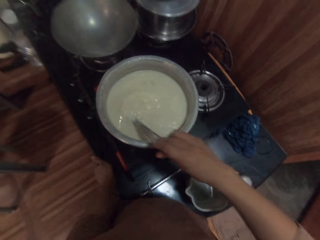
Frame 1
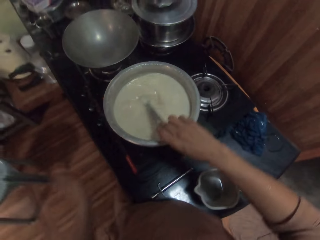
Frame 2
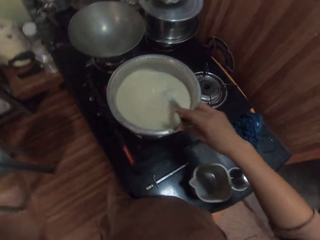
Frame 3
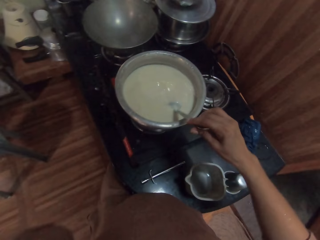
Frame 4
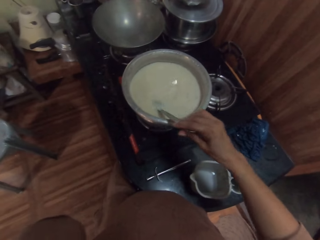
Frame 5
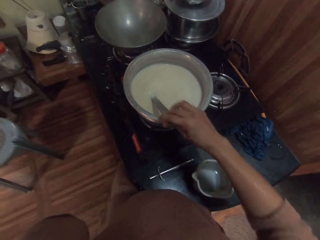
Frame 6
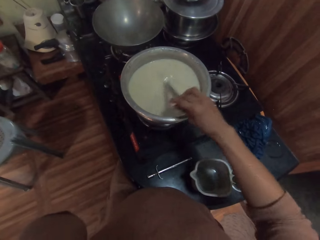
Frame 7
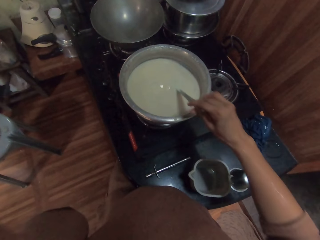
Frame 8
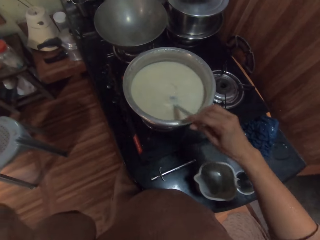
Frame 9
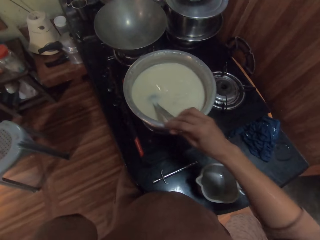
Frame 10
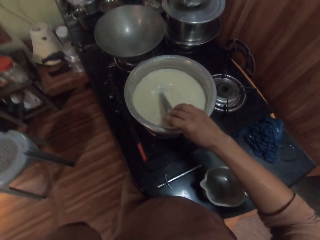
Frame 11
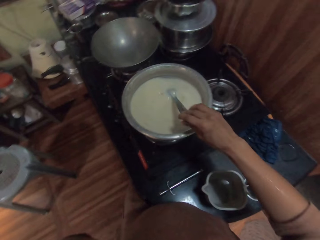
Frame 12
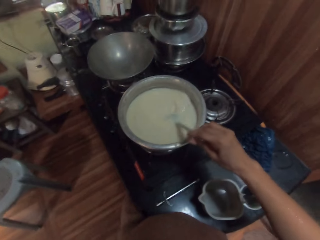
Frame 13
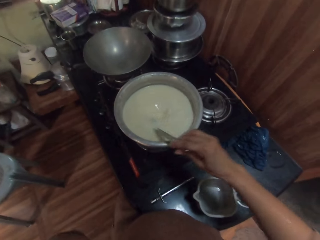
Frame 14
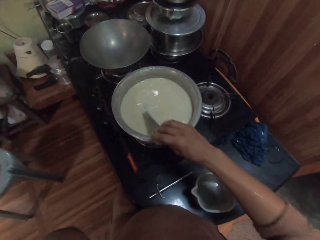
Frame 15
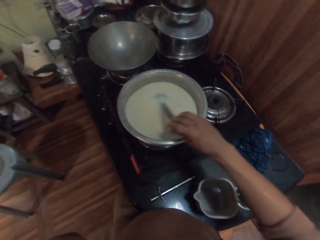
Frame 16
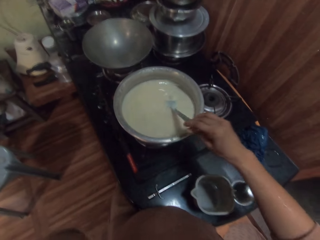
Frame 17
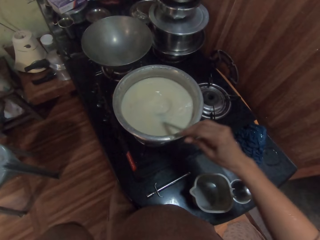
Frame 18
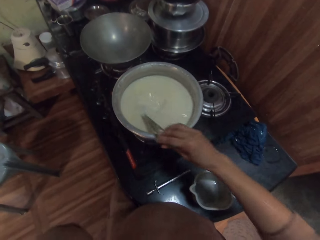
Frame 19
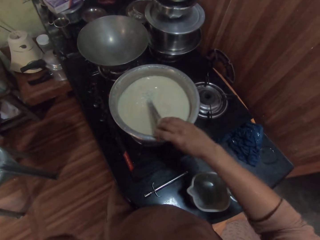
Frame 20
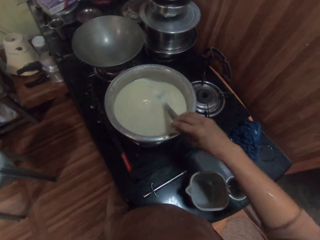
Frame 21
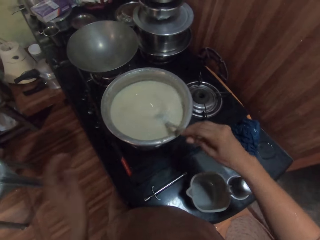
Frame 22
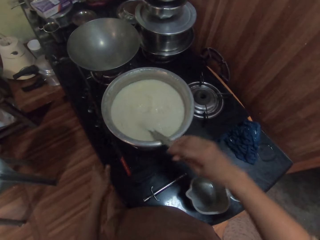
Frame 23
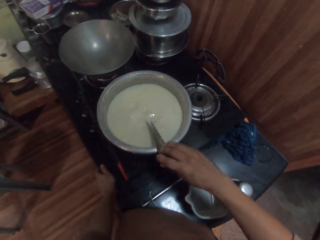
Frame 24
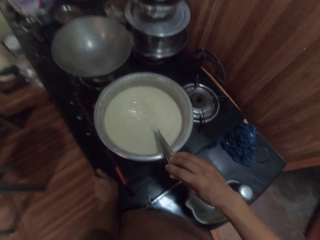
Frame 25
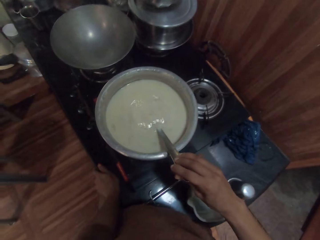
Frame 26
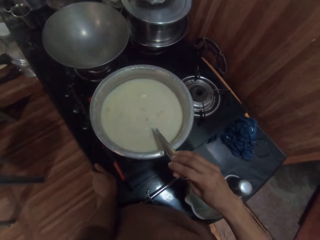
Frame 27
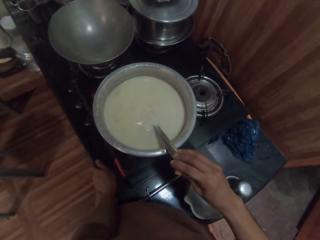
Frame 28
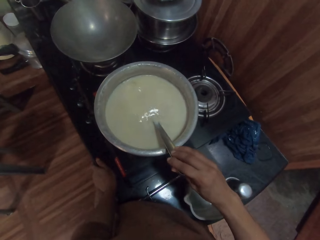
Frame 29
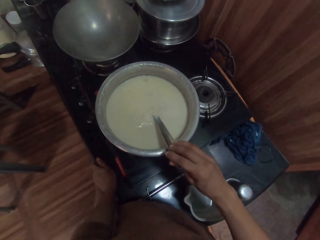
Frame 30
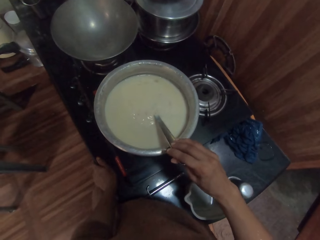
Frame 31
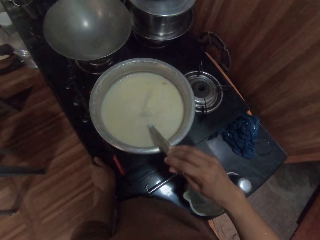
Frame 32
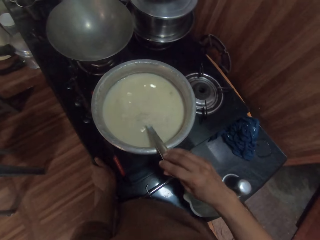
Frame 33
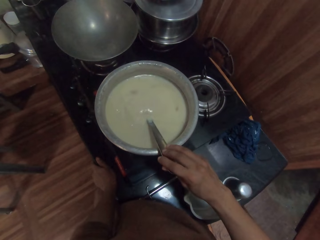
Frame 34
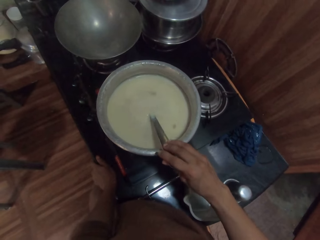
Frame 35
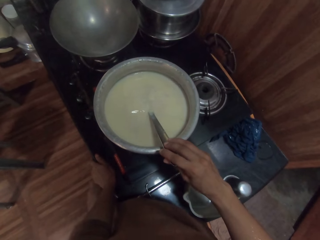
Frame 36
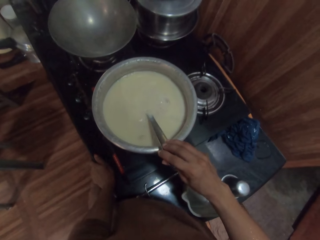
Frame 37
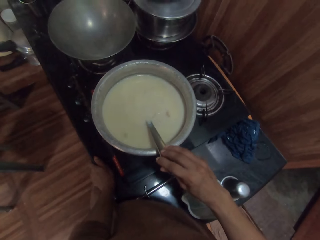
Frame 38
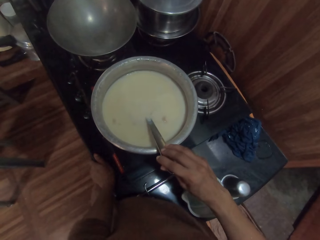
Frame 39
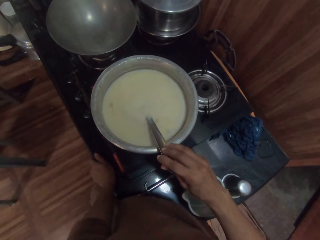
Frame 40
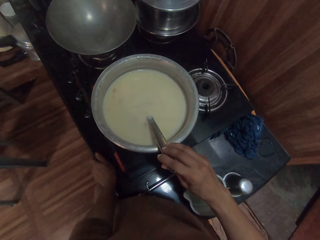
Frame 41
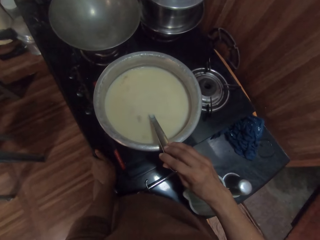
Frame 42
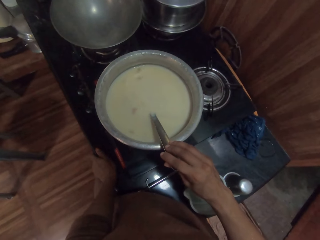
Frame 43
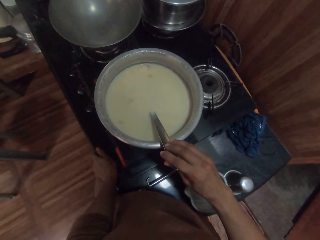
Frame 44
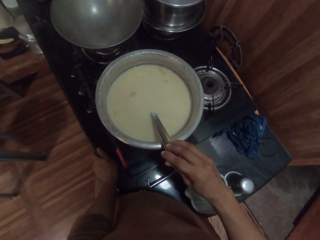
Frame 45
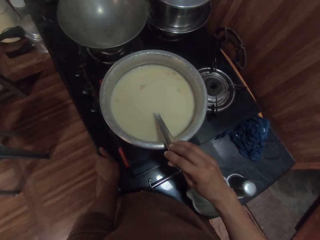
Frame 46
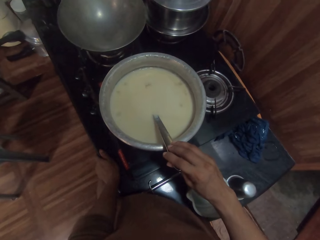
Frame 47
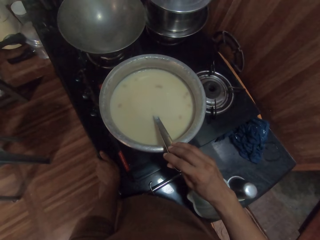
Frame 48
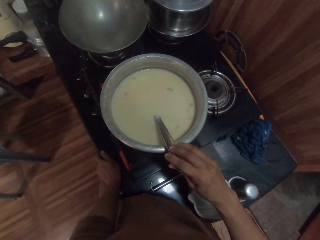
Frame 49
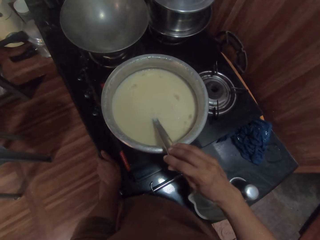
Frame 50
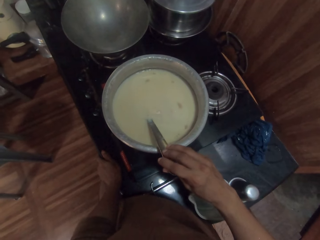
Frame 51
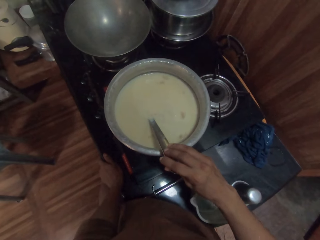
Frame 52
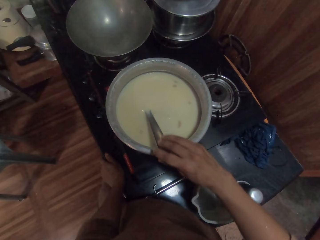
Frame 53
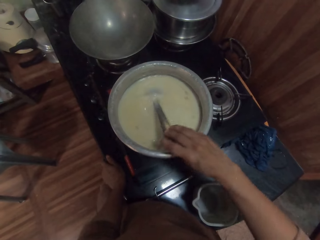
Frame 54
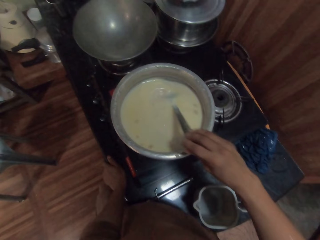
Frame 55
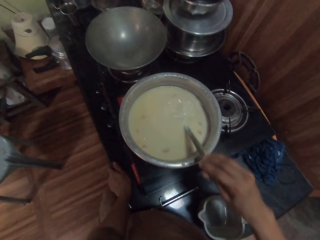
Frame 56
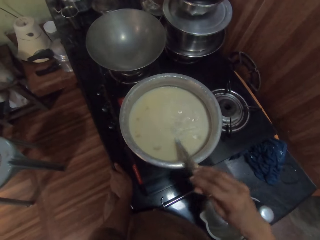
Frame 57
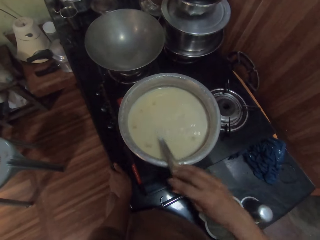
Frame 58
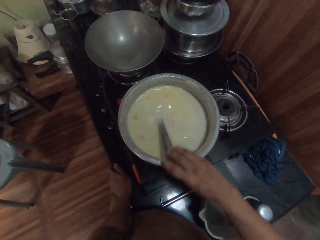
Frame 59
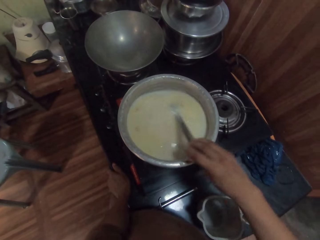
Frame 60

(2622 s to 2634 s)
The camera wearer touches her face with her left hand. She places her left hand on the countertop. She stirs the porridge with a spoon with her right hand.

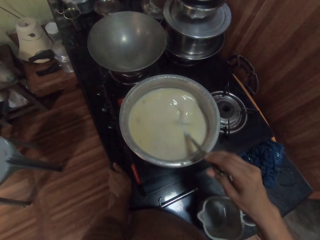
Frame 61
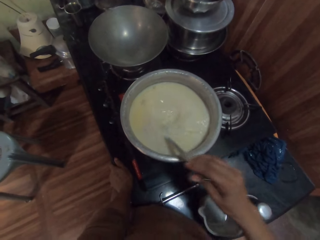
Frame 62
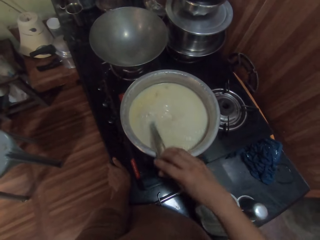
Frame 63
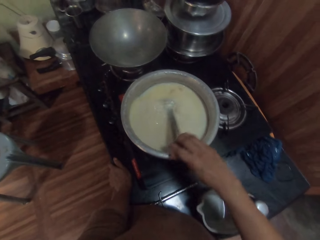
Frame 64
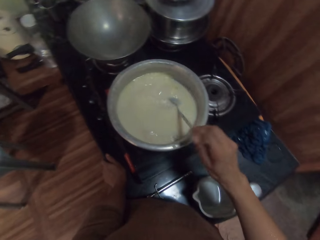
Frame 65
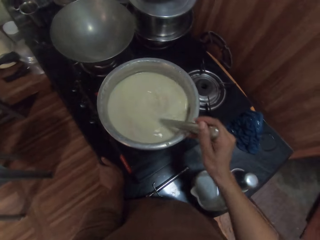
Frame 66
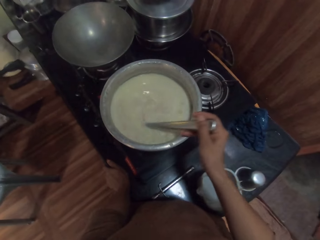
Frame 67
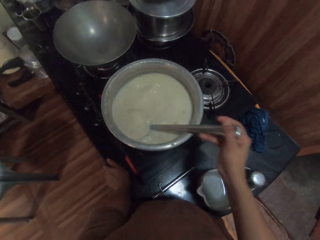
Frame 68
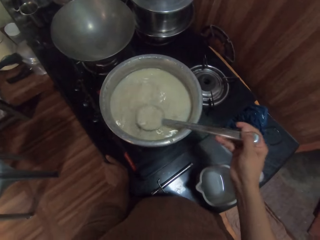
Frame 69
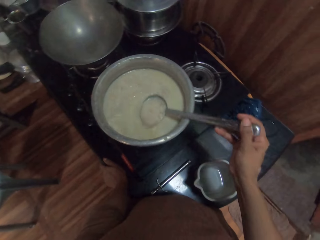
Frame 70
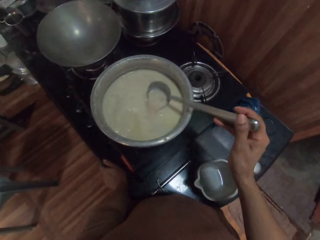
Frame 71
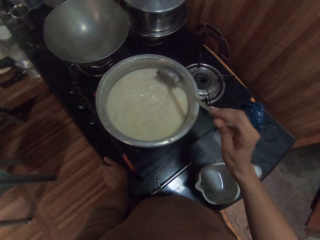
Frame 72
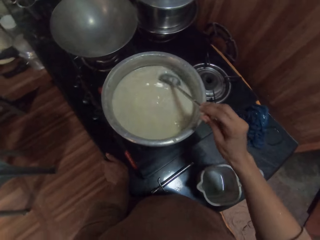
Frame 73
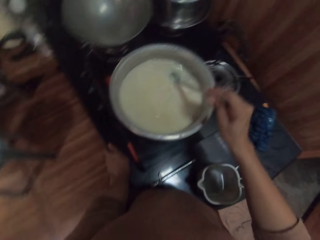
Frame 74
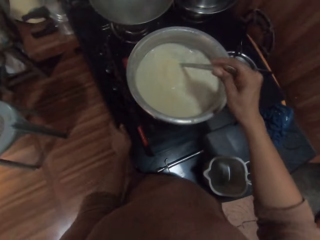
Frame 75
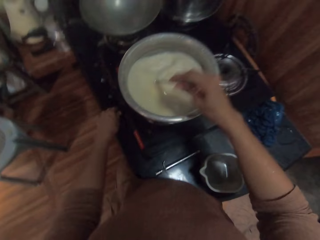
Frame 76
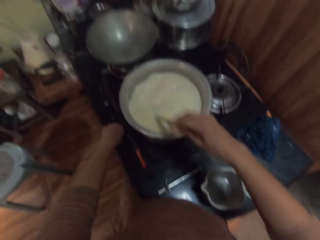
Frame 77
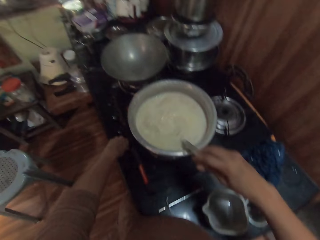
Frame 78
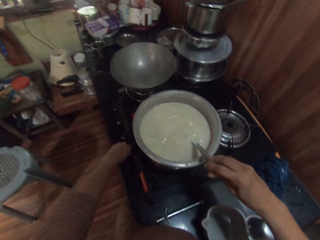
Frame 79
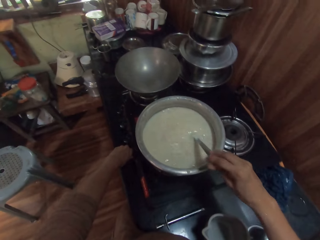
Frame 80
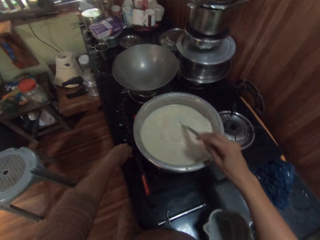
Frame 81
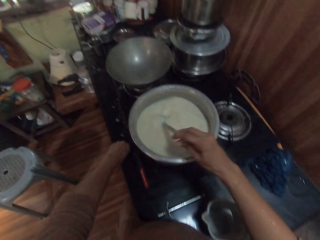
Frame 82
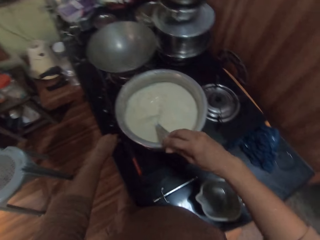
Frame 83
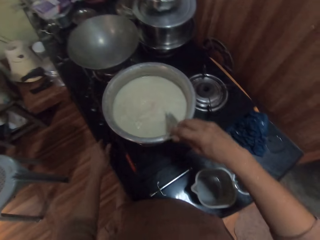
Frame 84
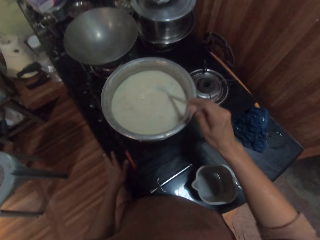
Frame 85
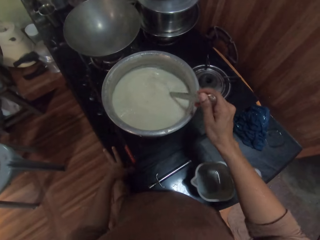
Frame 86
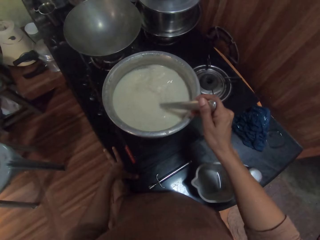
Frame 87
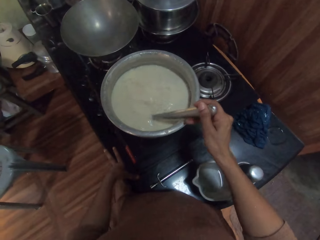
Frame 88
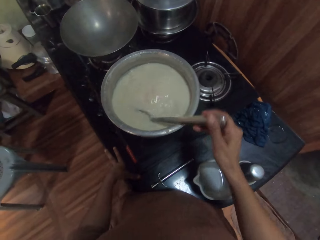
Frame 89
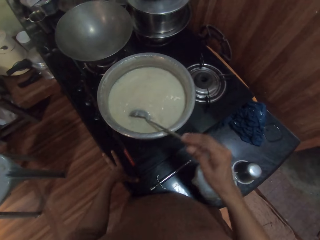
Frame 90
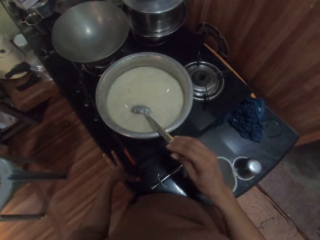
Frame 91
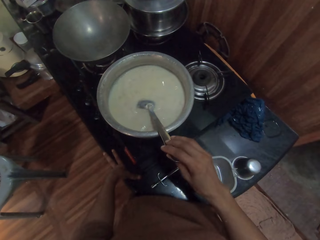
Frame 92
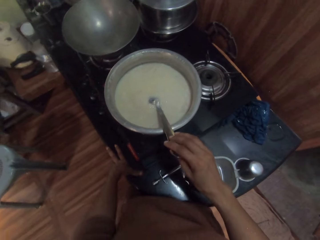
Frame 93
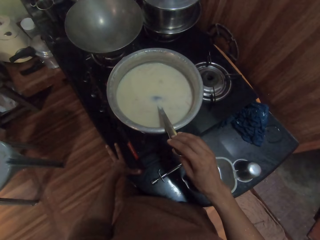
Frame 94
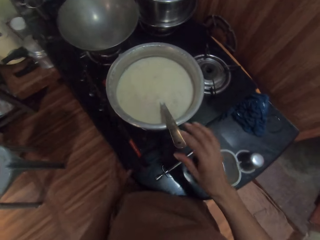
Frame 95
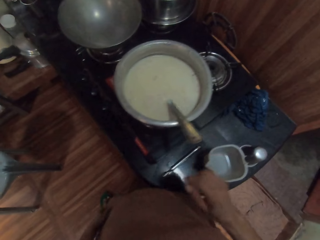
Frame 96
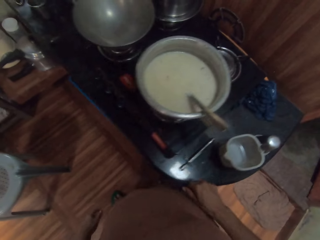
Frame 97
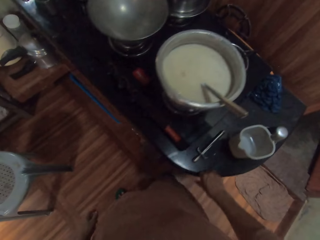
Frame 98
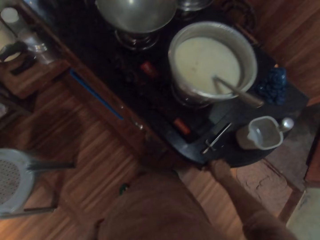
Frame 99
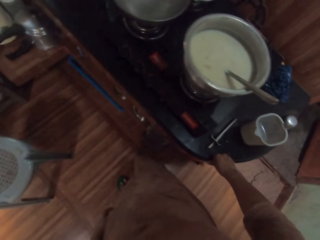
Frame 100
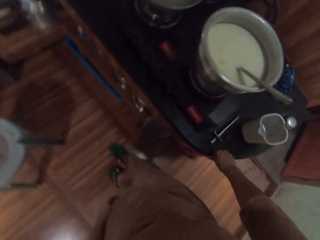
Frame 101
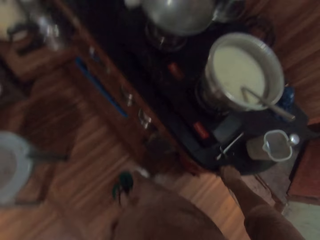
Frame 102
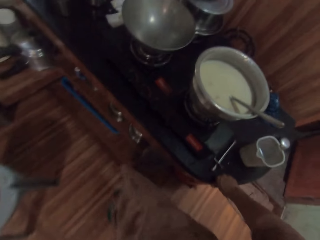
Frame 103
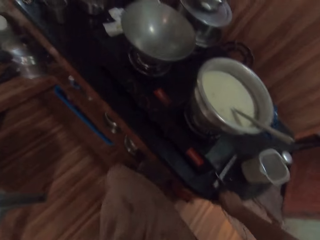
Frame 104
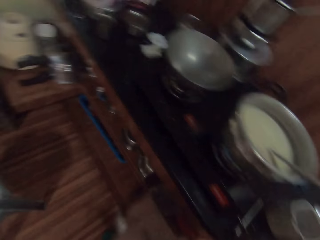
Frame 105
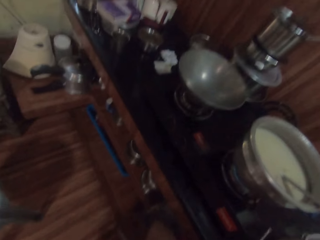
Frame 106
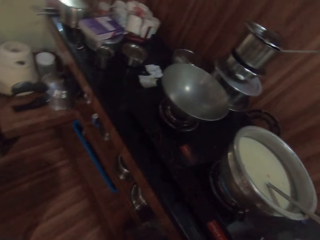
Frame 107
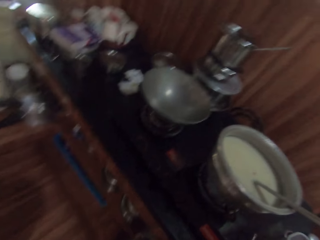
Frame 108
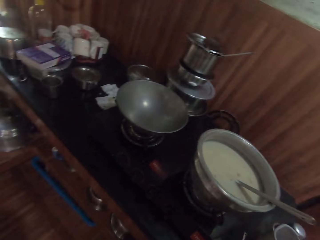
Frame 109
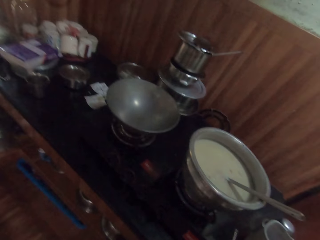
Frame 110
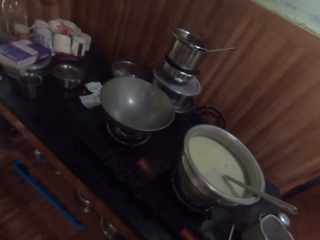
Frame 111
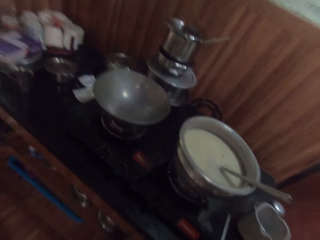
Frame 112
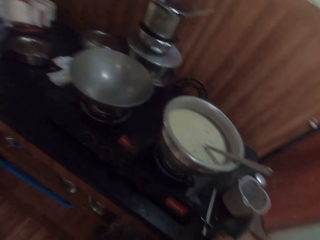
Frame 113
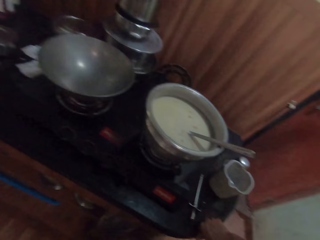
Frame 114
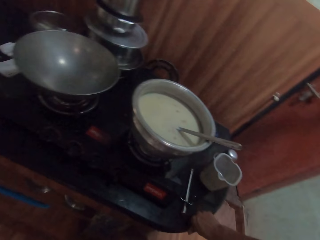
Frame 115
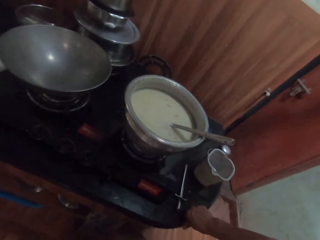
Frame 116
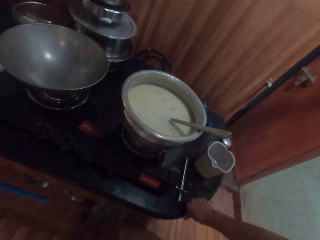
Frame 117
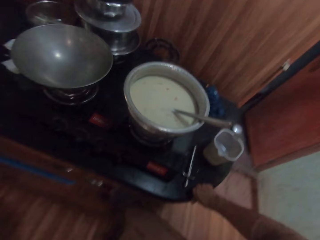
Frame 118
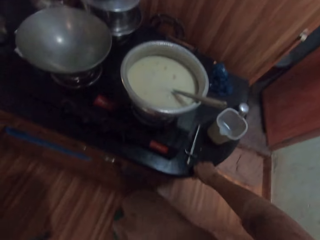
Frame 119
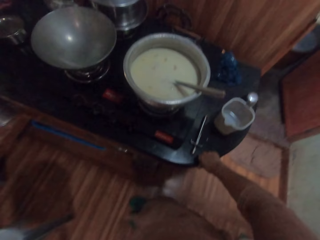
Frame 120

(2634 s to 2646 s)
The camera wearer turns the knob on the burner with her left hand. She stirs the porridge with a spoon with her right hand. She places her left hand on the countertop. She drops the spoon in the pot with her right hand. She places her right hand on the countertop. She looks around, moves the legs and looks around.
